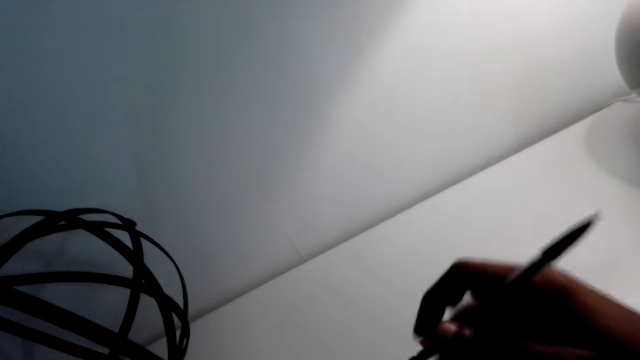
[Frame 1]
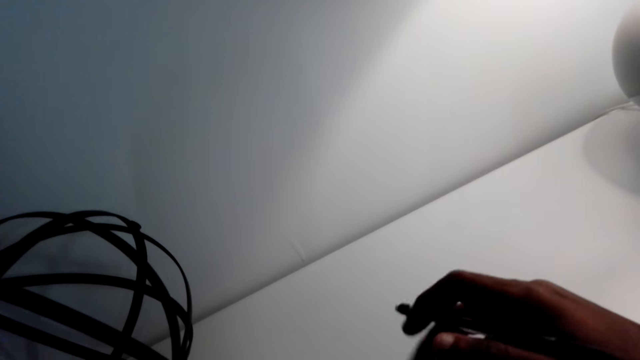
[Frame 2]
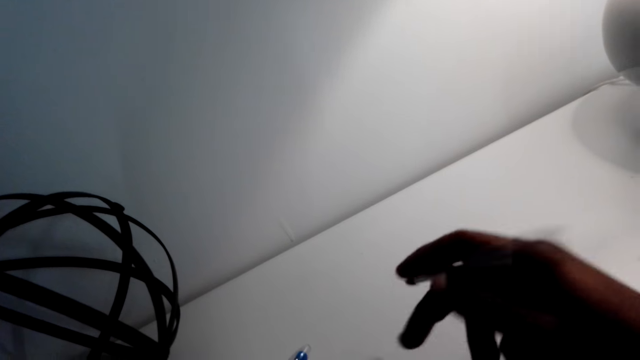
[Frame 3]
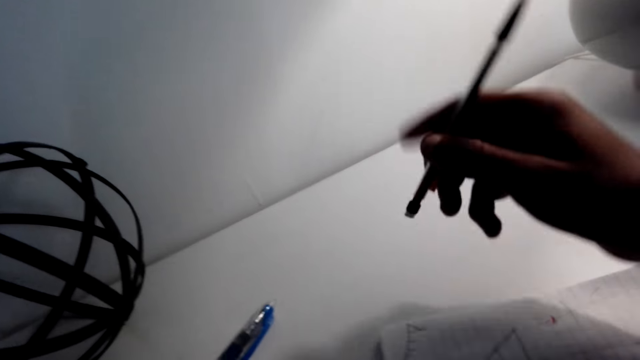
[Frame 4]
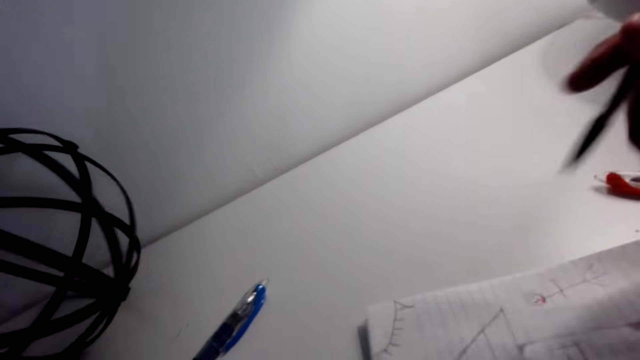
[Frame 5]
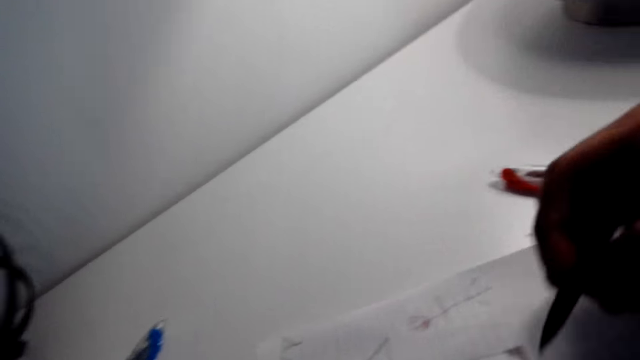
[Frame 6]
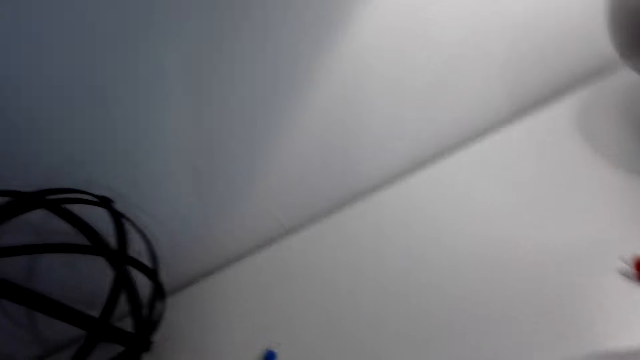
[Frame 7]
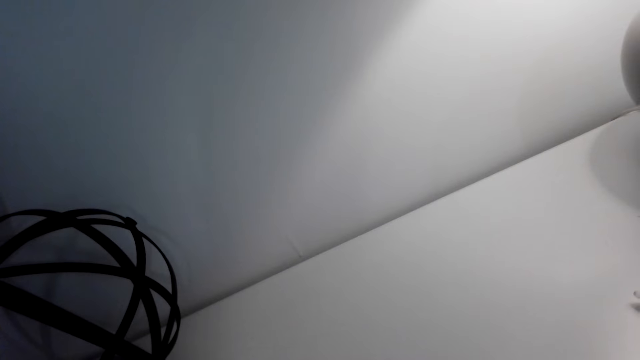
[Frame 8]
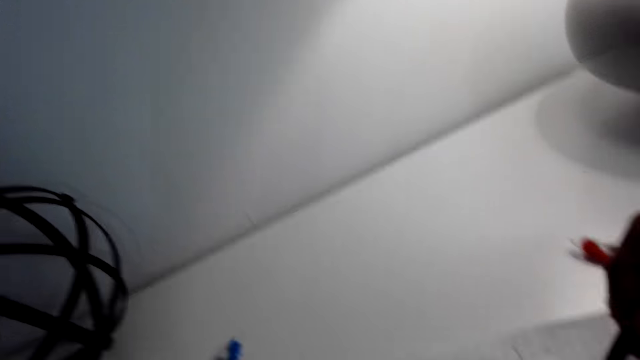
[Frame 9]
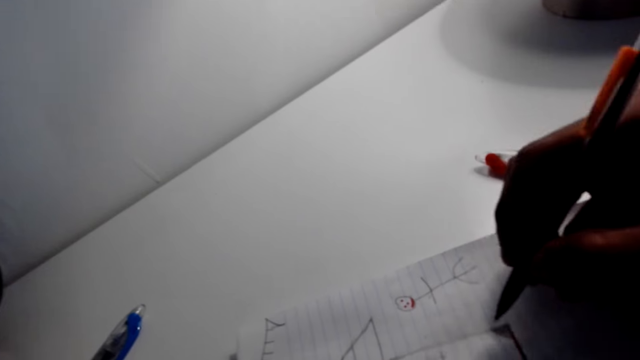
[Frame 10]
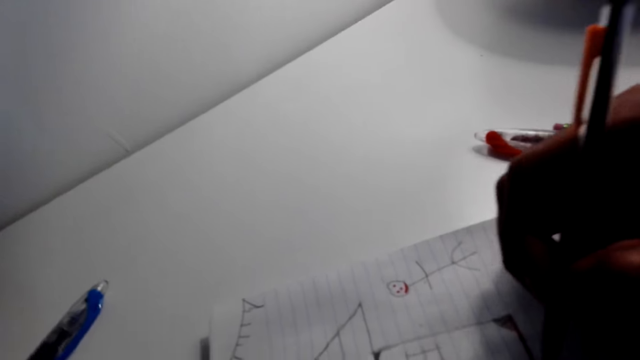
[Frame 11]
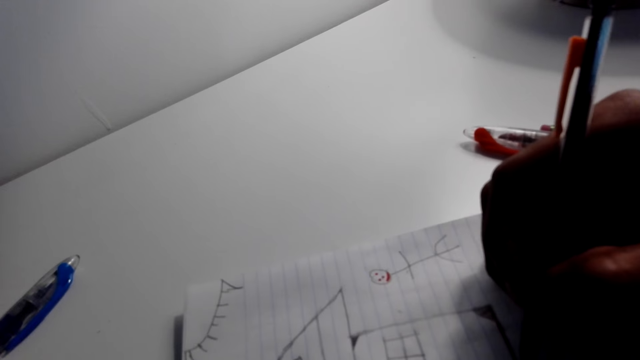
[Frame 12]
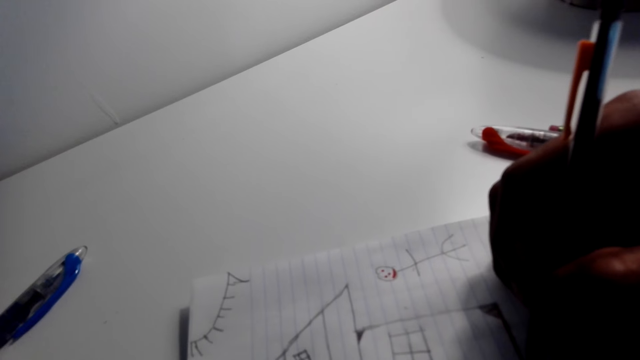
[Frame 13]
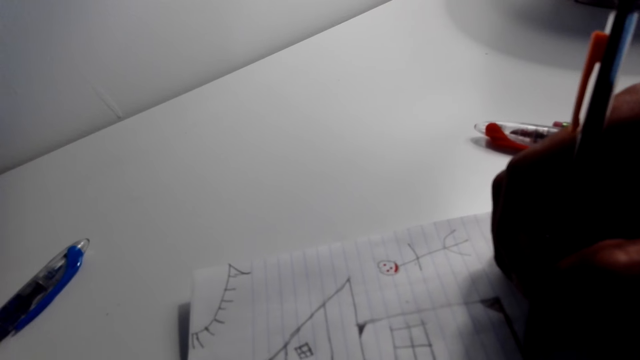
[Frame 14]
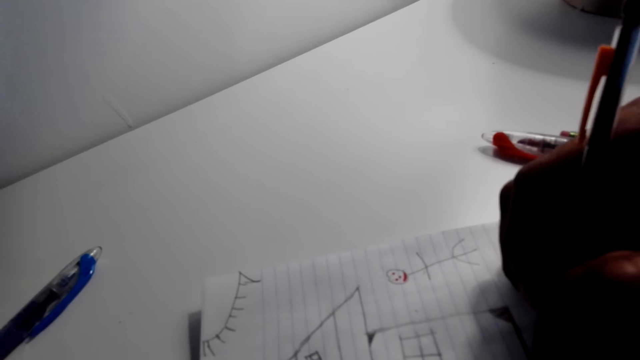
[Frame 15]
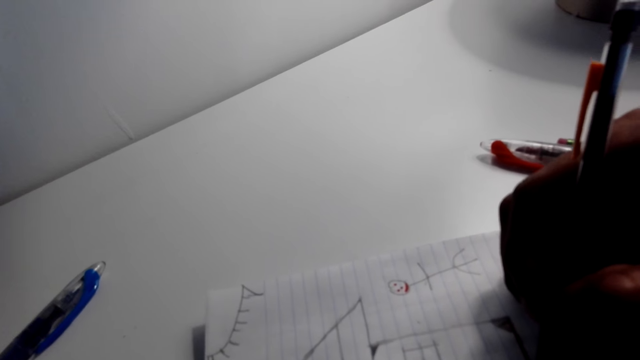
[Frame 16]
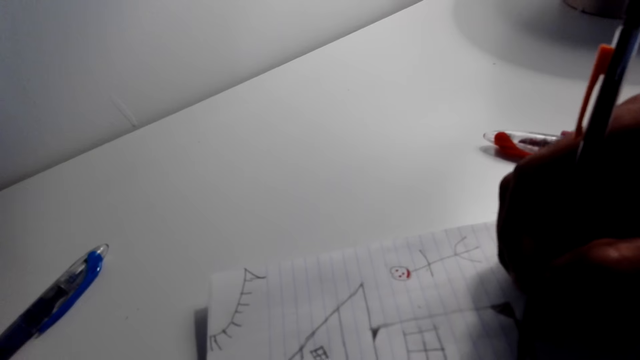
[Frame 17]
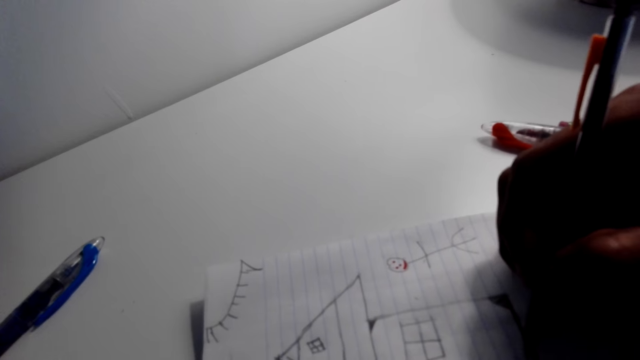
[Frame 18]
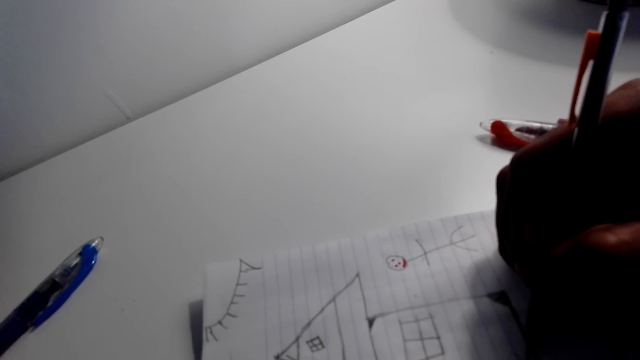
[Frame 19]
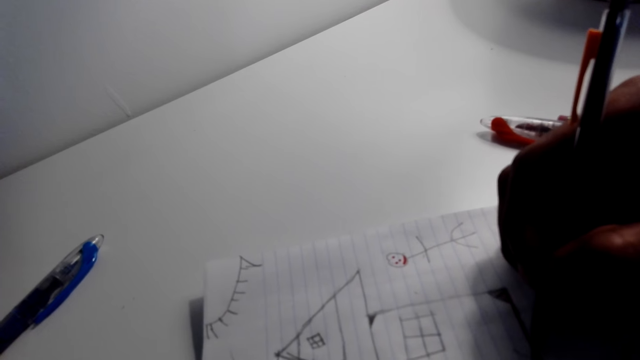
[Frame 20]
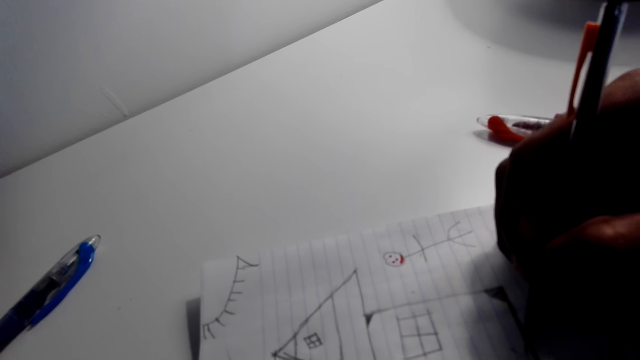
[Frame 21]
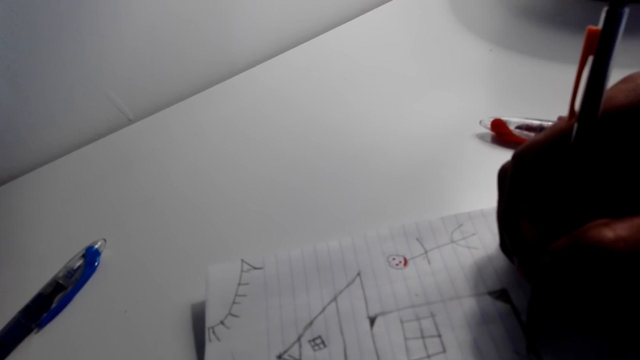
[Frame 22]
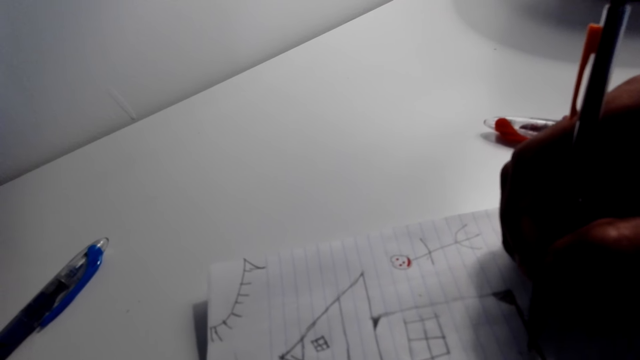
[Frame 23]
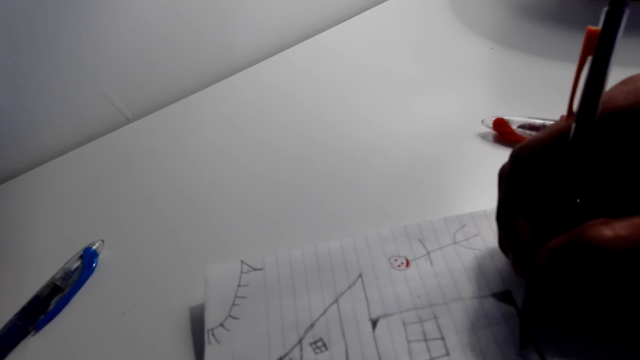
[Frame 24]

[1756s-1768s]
The camera wearer turns the pen. They draw a house on the piece of paper.

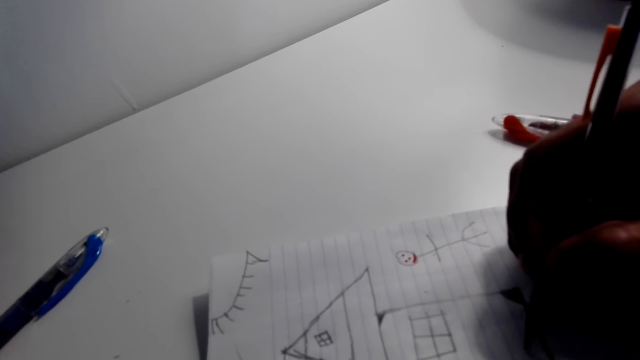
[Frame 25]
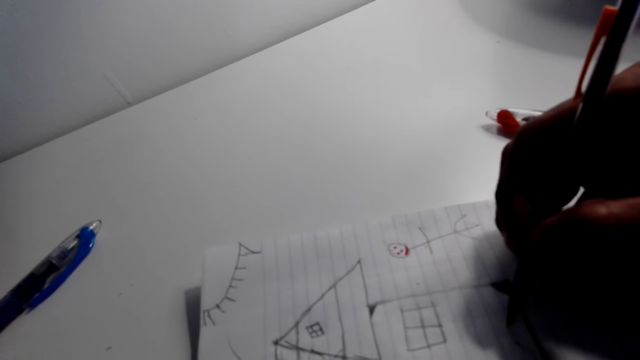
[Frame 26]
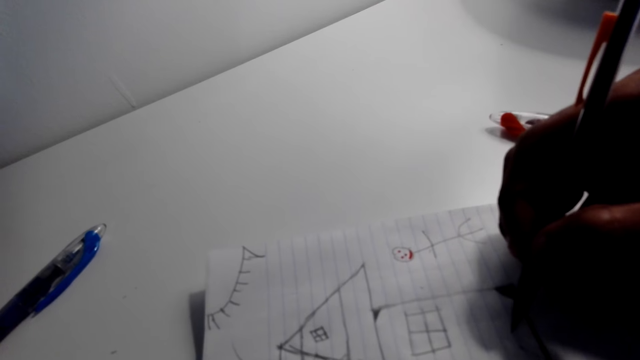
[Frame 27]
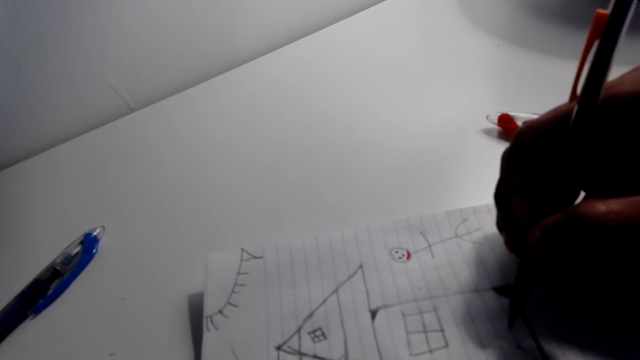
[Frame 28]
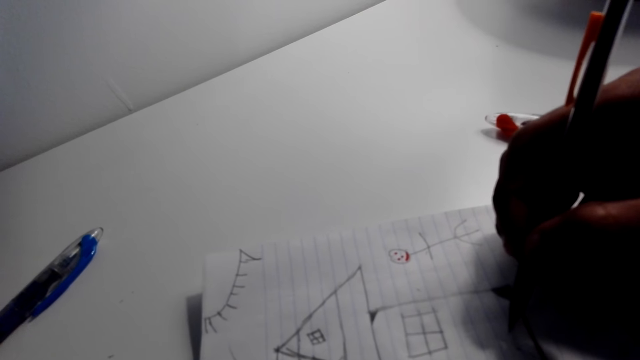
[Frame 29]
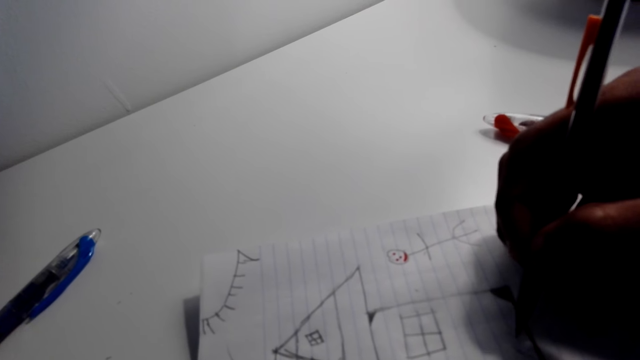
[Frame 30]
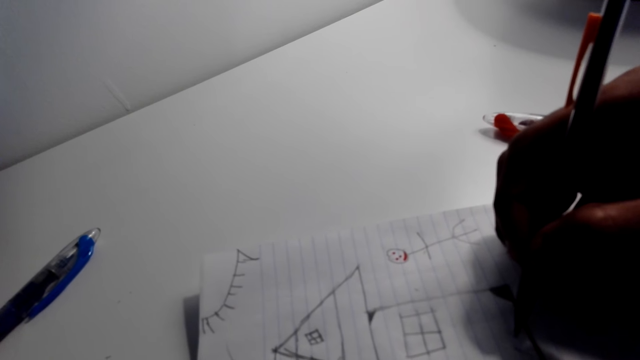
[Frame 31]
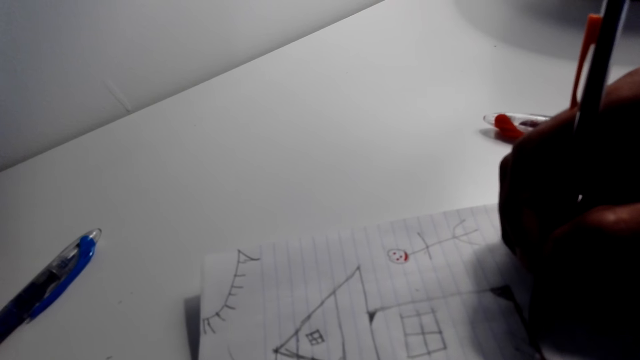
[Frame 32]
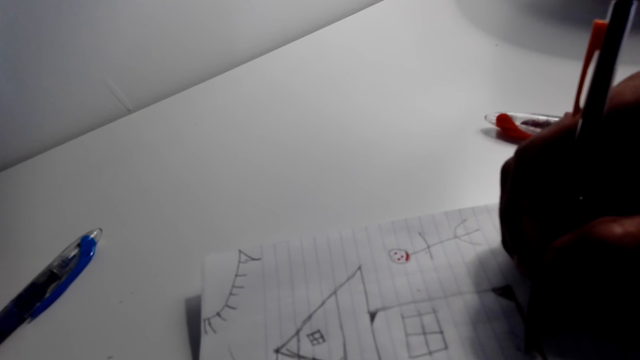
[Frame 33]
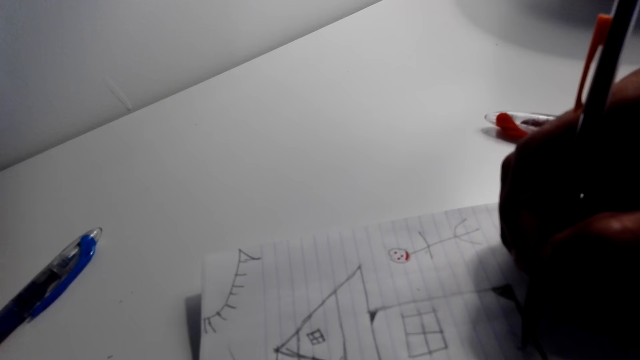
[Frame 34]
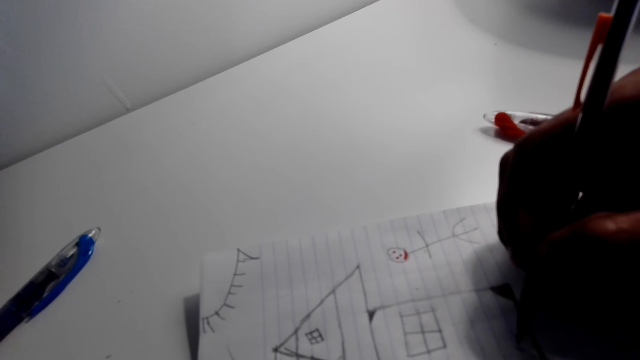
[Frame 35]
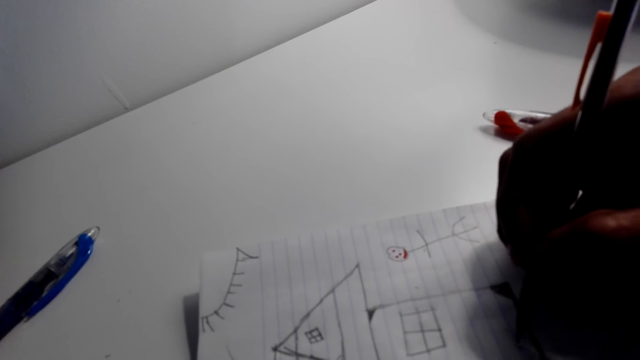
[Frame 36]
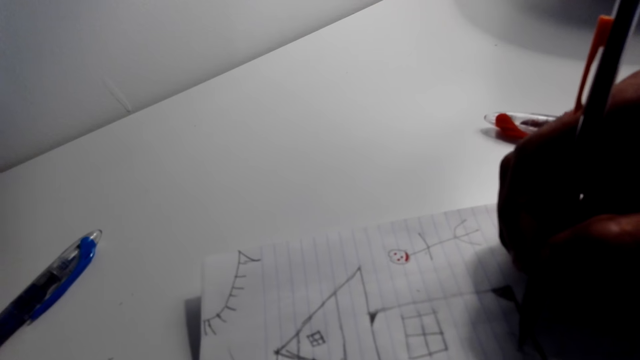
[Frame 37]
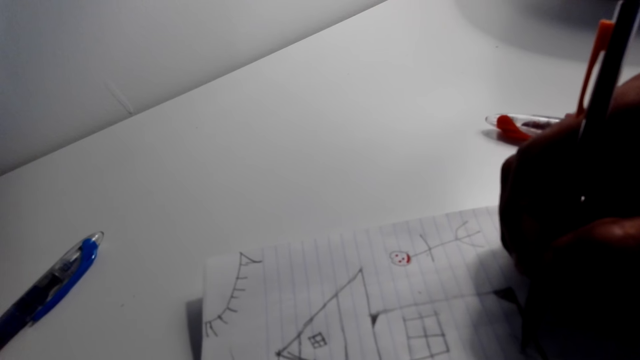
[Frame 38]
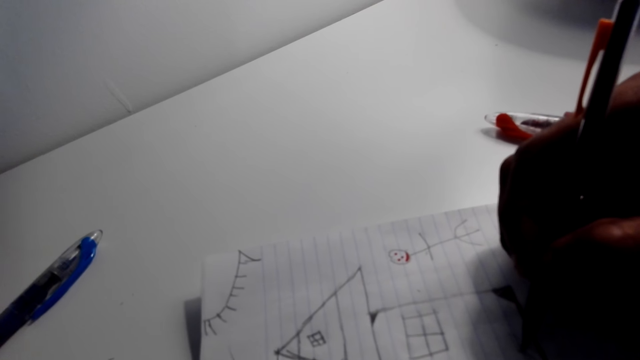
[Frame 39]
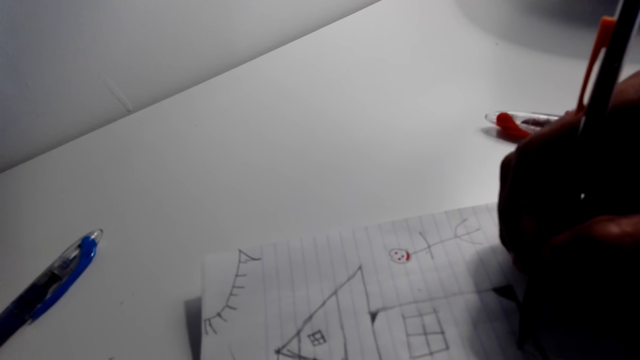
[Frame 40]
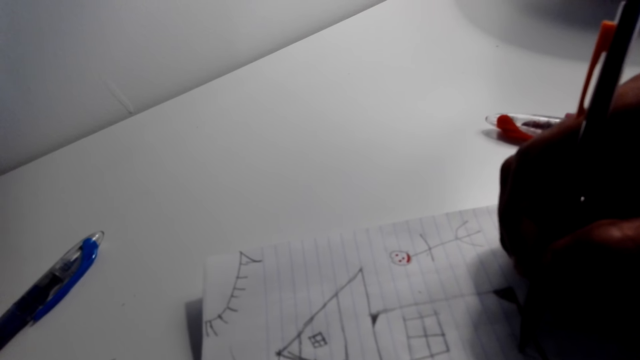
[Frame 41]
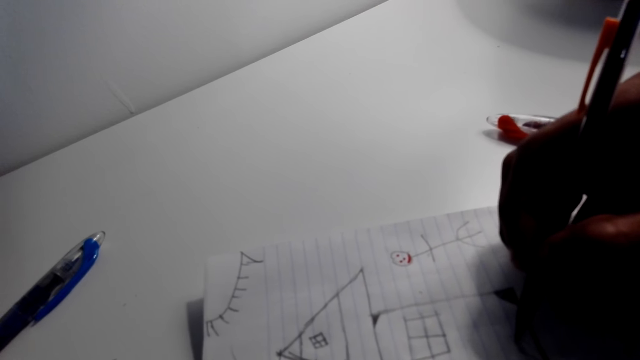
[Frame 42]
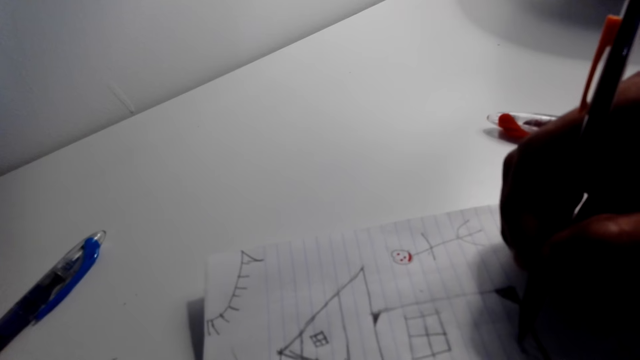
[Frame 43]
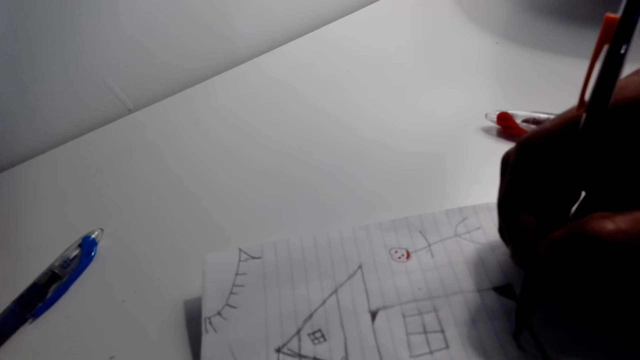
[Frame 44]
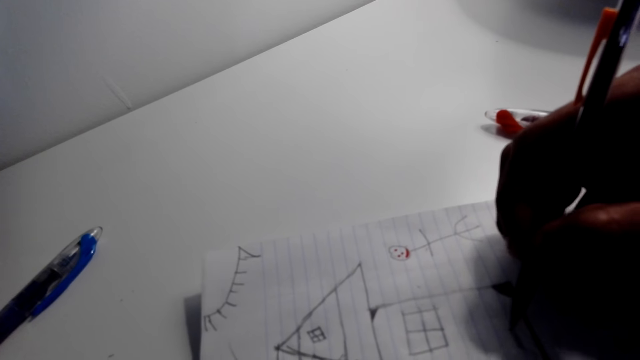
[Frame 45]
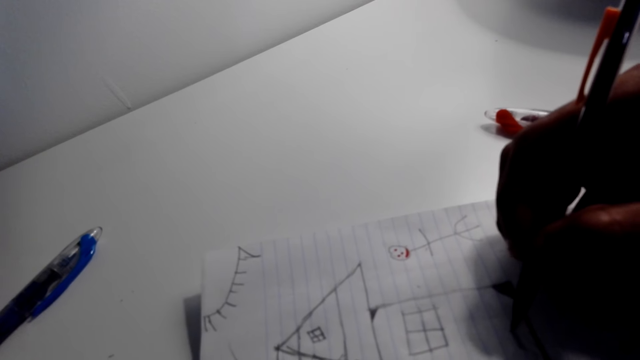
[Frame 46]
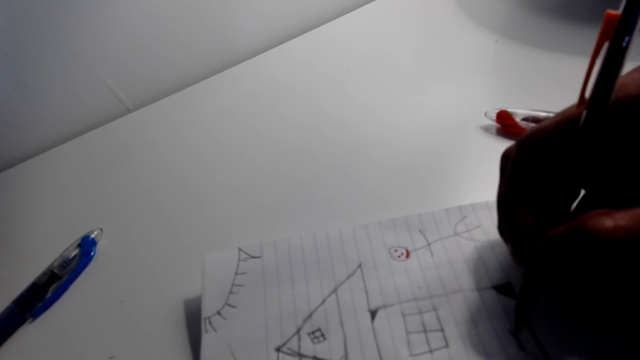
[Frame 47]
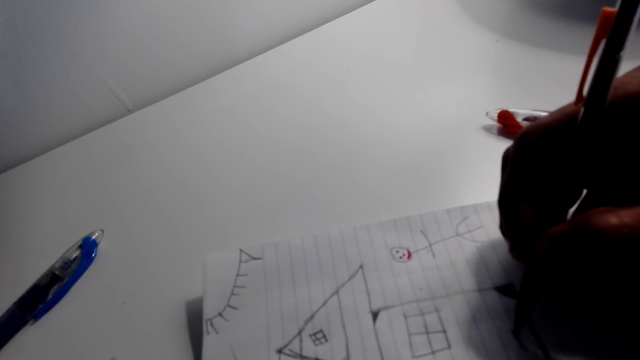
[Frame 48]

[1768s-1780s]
The camera wearer draws the house on the paper.
